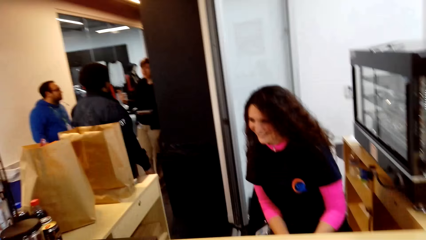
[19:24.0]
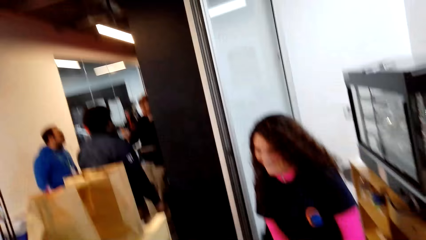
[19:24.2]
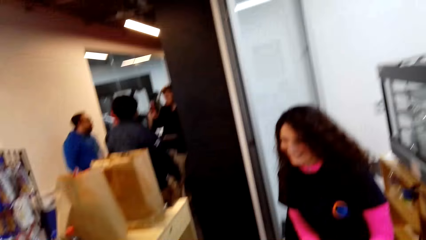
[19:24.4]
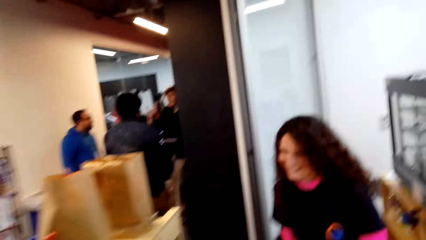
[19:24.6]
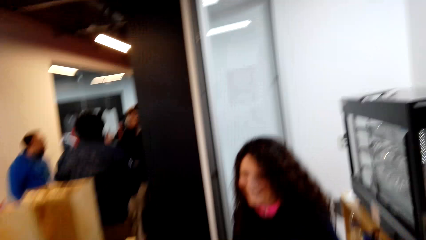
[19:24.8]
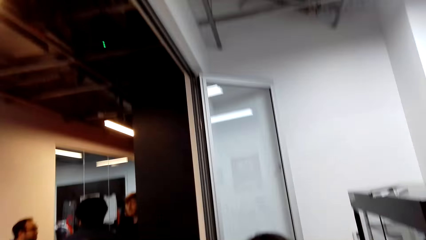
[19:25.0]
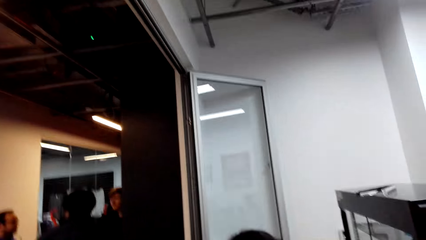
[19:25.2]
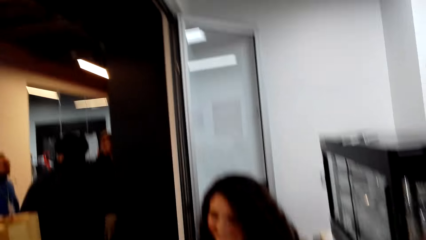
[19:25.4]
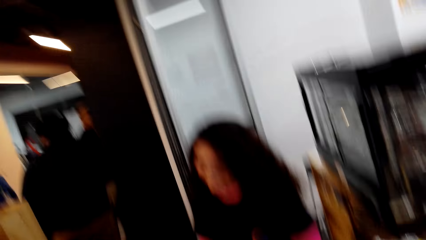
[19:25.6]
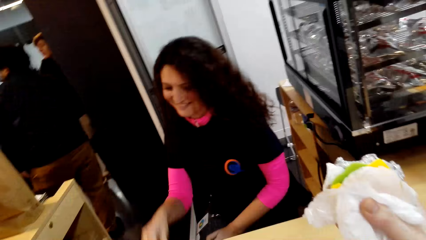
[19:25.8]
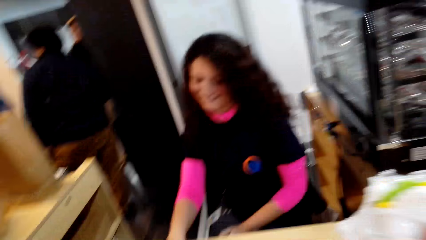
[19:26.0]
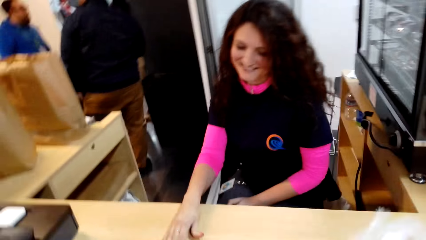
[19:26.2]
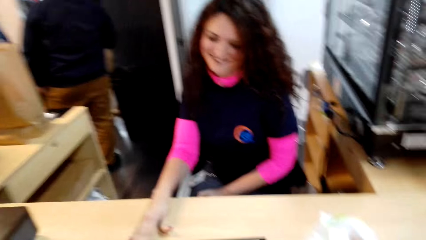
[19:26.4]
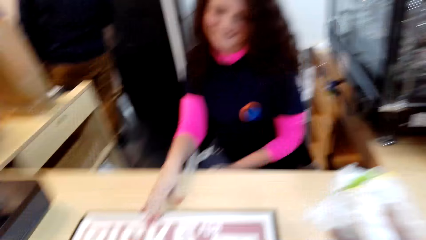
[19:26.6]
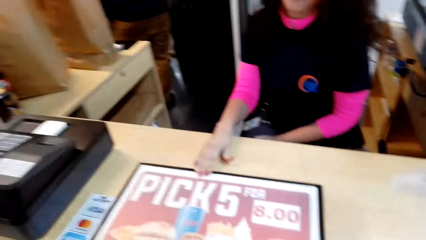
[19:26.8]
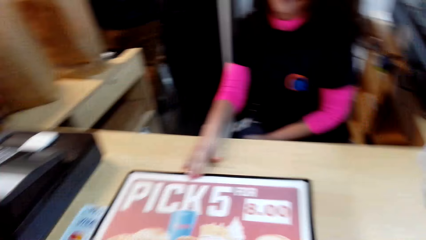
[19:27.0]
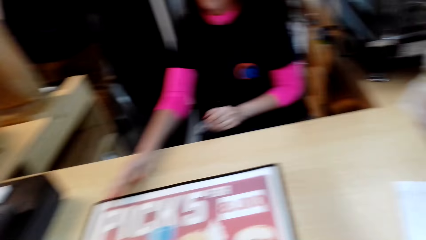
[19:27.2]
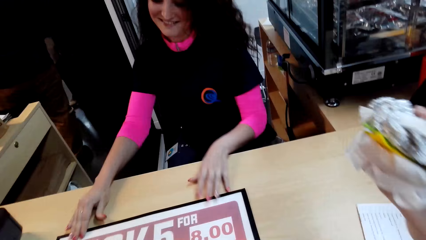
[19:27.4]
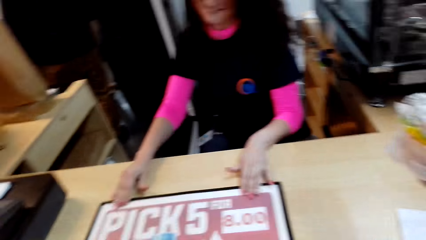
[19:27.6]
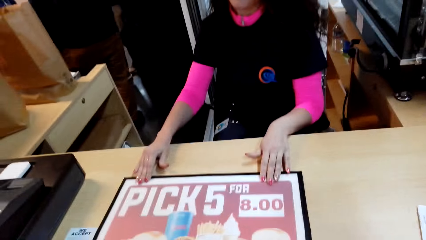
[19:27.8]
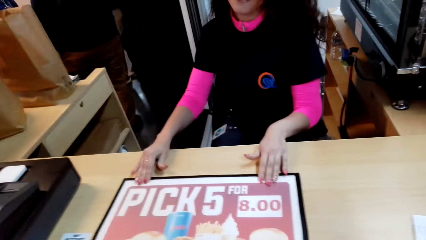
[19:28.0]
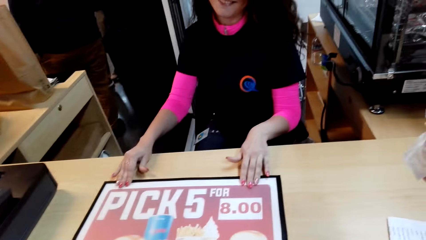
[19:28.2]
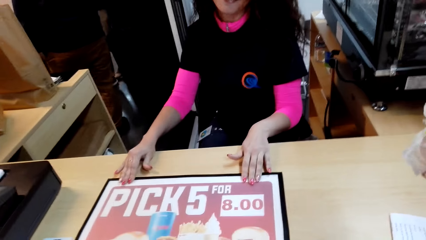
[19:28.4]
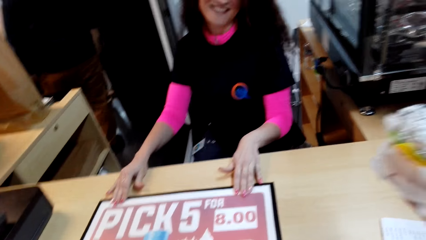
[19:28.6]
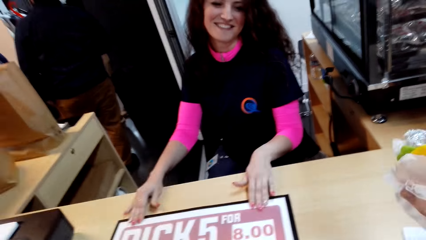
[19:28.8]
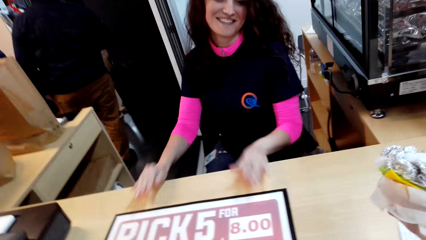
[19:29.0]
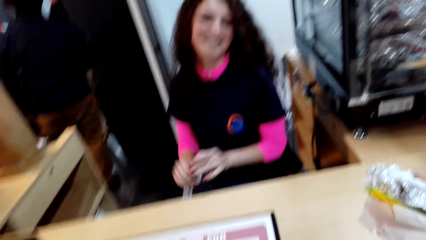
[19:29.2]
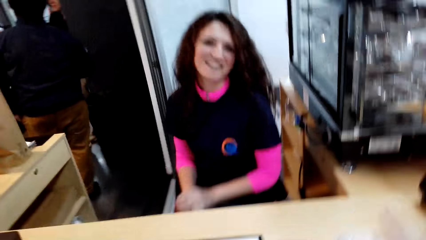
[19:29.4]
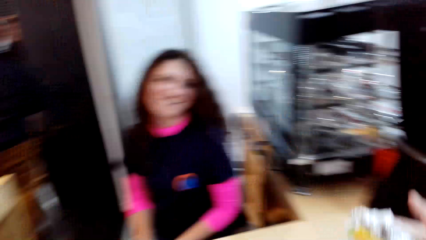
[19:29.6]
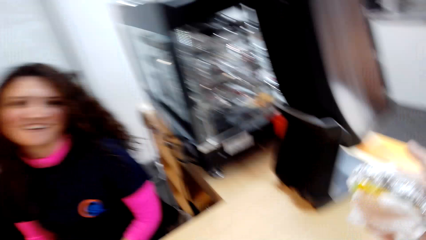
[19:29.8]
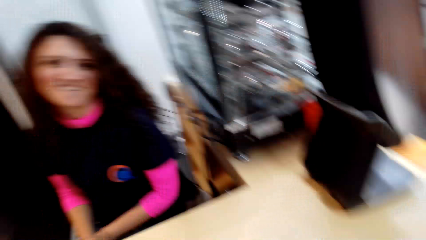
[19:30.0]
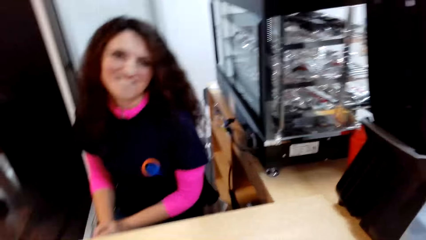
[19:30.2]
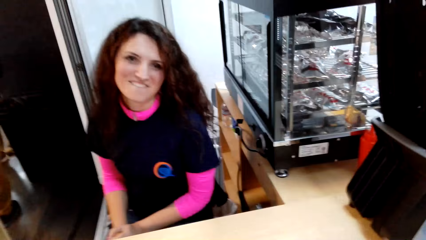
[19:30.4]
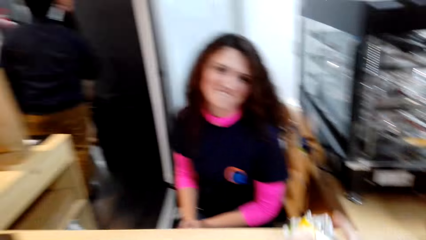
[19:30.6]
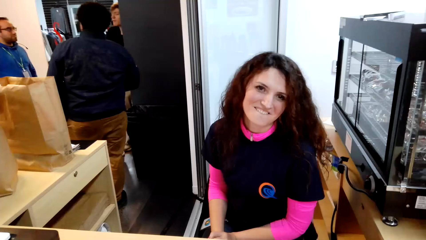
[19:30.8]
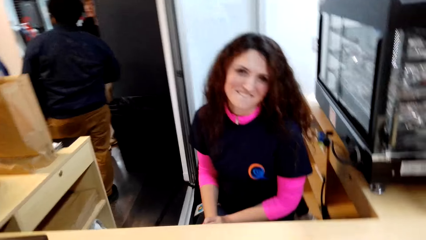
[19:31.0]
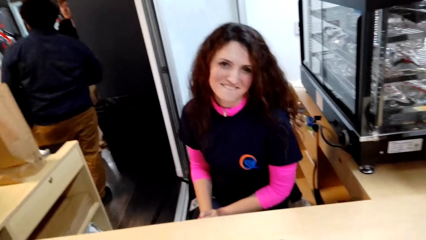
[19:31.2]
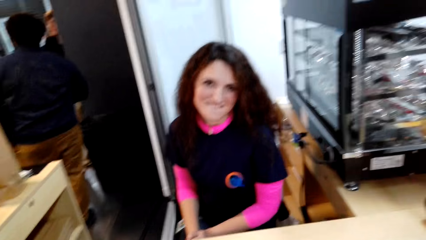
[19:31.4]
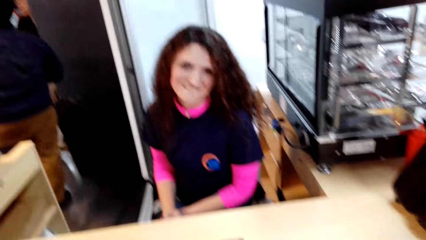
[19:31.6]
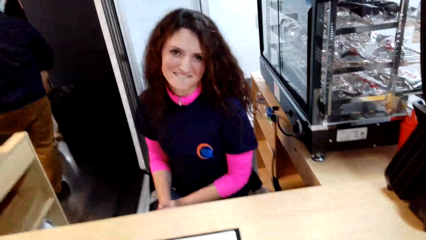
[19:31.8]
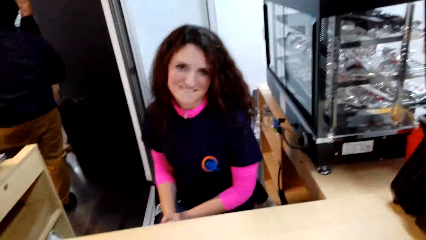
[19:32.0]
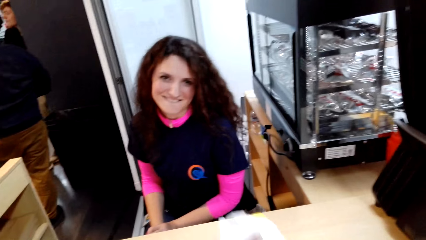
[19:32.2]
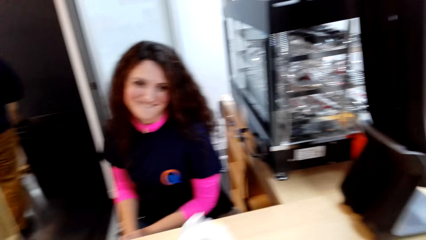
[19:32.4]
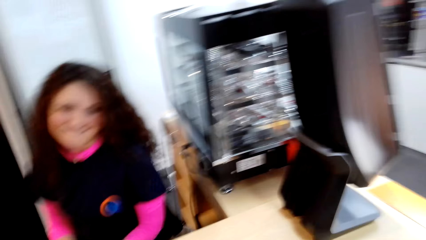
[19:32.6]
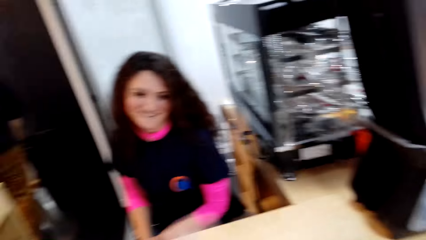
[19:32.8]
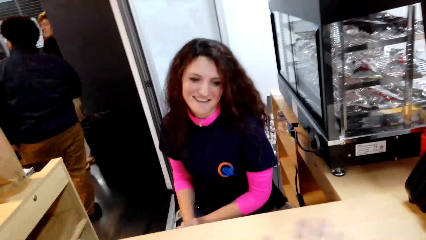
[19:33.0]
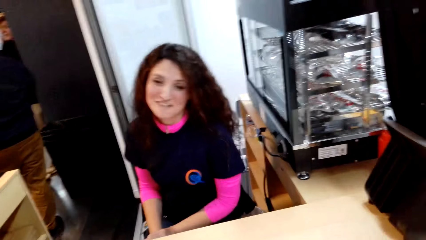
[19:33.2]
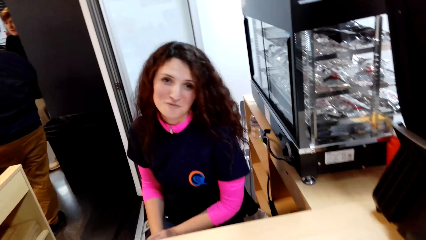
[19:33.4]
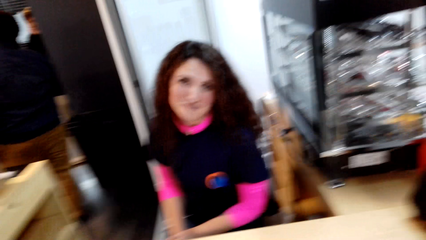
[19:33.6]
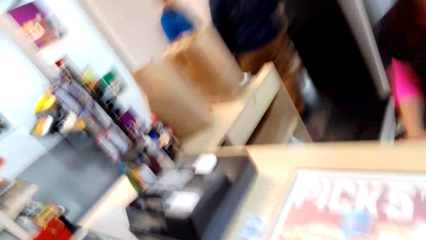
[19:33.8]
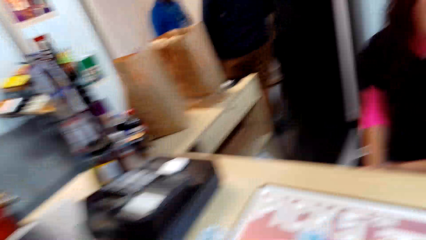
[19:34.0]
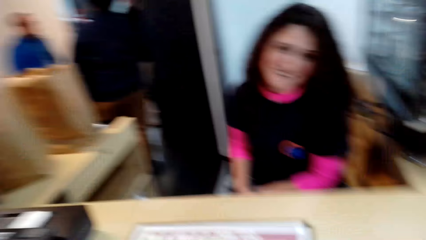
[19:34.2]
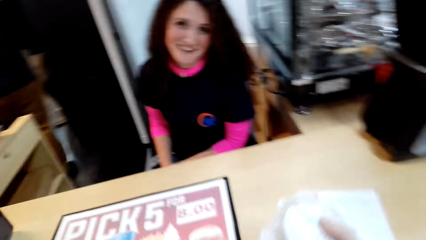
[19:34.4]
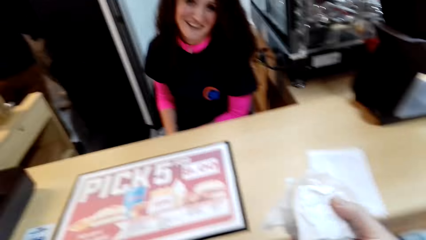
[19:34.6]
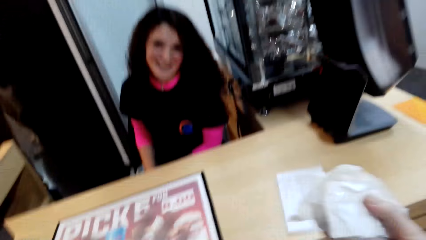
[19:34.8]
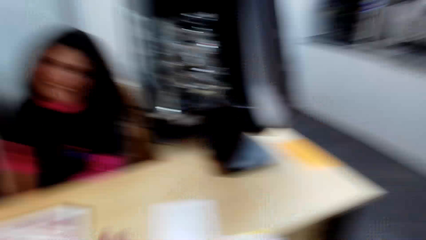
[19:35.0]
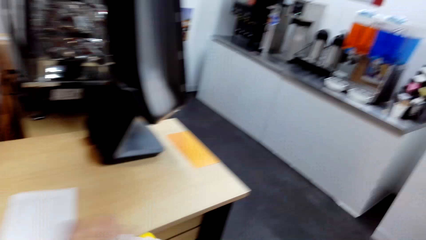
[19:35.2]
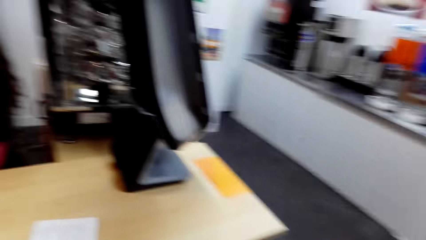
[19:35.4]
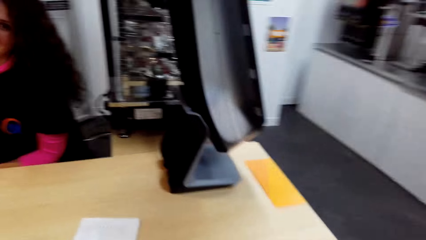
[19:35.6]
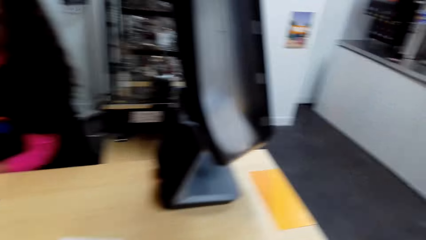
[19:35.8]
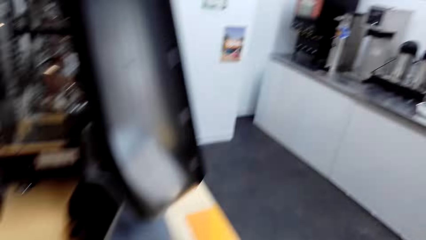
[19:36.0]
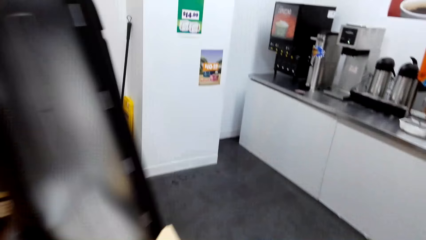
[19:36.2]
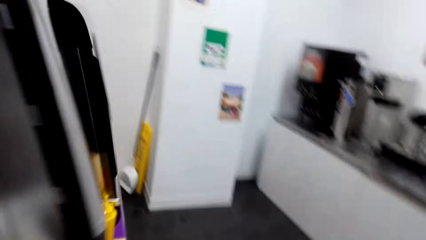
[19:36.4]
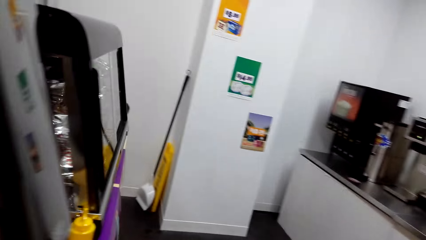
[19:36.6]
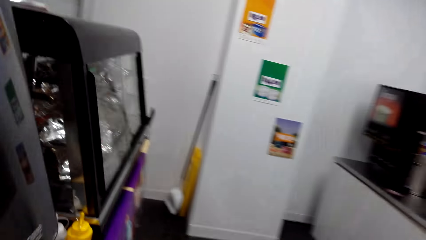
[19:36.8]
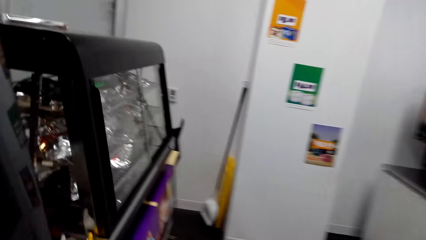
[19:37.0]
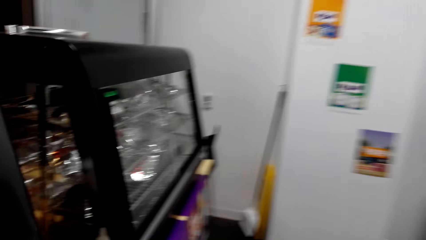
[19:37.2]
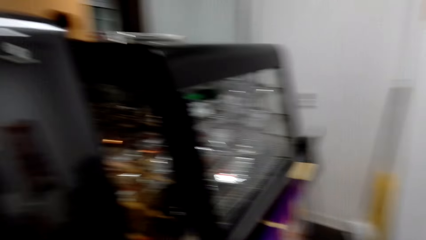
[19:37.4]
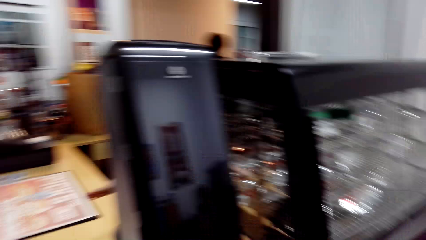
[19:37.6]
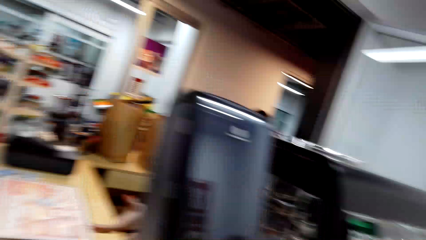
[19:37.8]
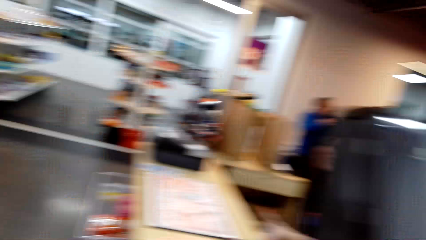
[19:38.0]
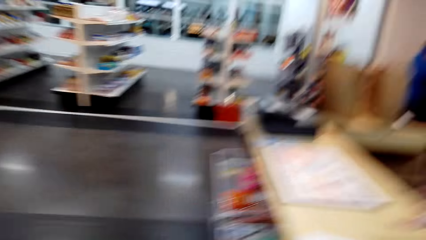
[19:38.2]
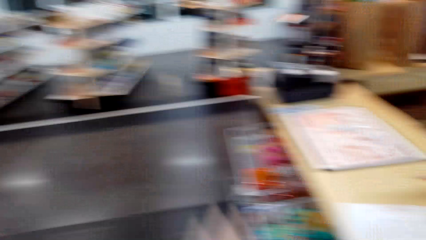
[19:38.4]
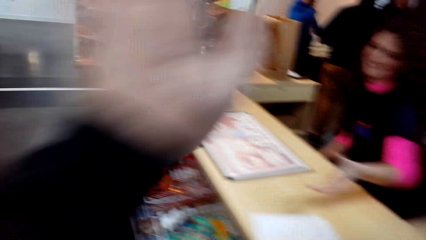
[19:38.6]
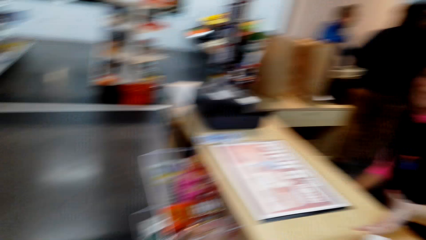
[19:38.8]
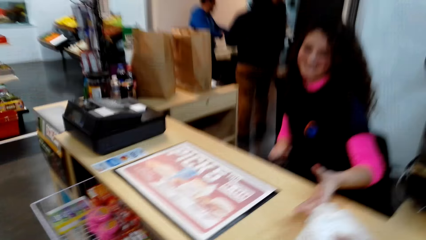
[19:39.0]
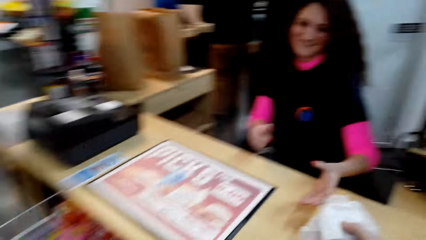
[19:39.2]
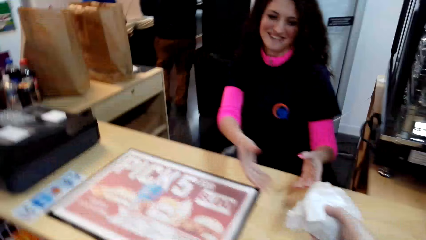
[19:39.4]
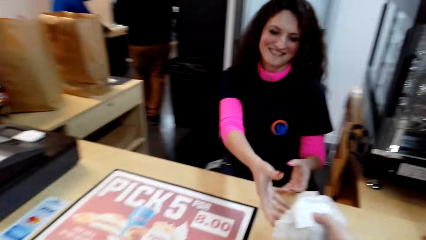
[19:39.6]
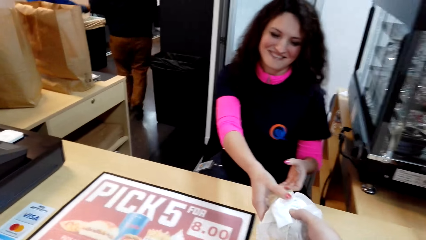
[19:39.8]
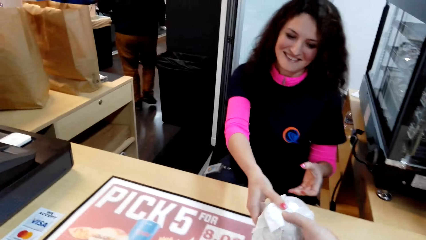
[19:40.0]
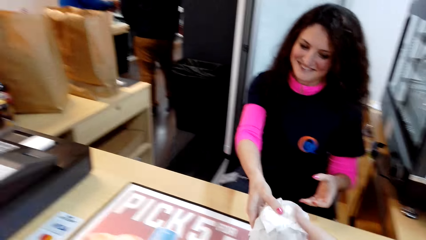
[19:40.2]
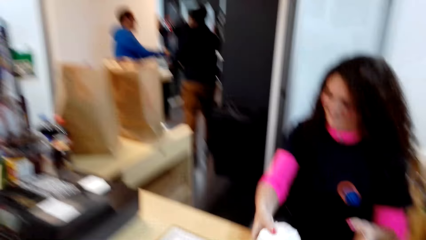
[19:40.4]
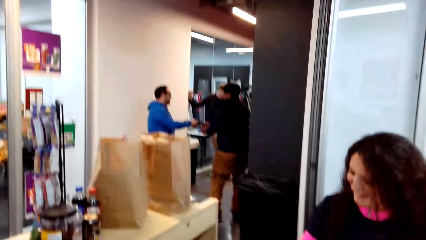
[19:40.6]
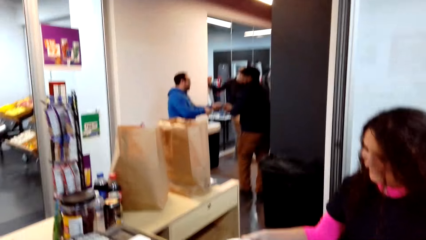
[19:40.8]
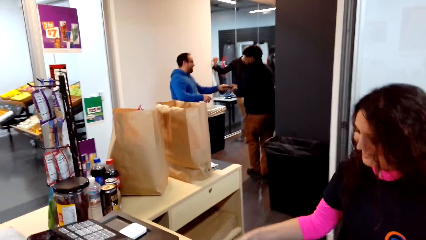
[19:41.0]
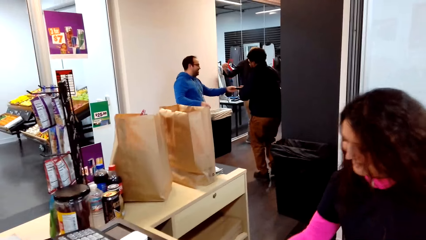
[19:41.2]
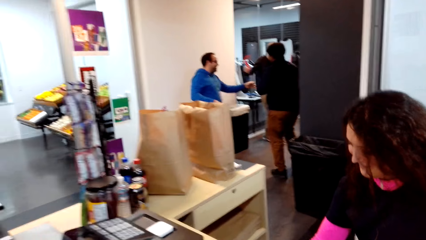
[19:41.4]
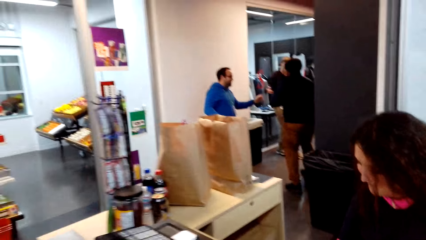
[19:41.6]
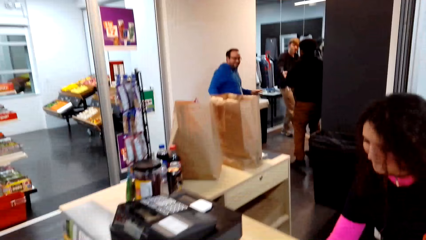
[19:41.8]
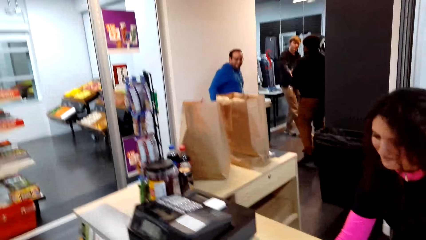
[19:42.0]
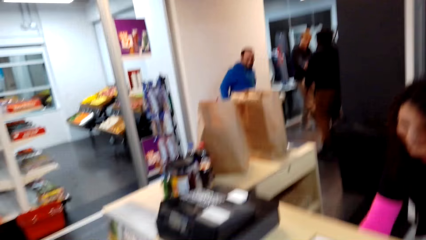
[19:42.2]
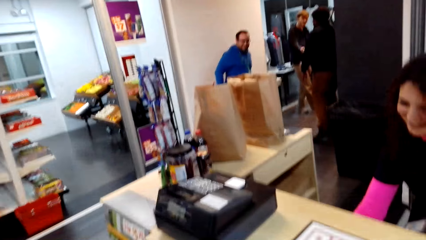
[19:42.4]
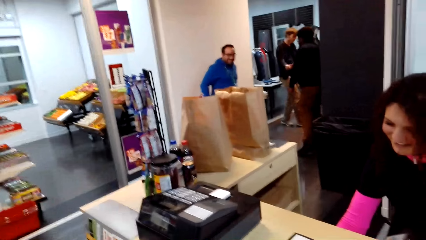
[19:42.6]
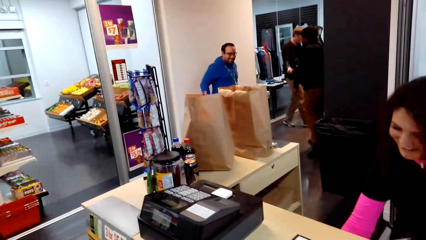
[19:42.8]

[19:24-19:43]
The camera wearer moves around. They give the lady the sandwich. The lady puts the sandwich aside. The camera wearer talks to the lady.
